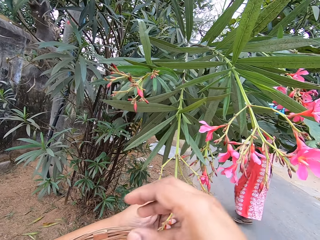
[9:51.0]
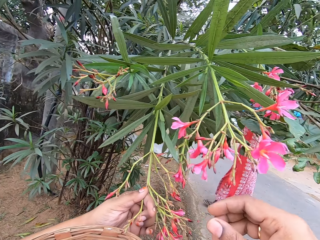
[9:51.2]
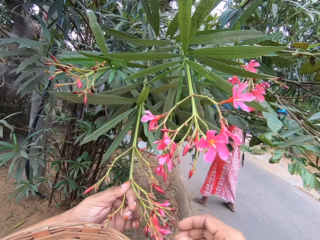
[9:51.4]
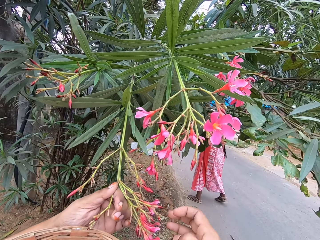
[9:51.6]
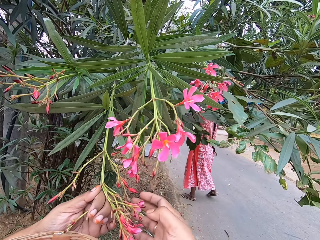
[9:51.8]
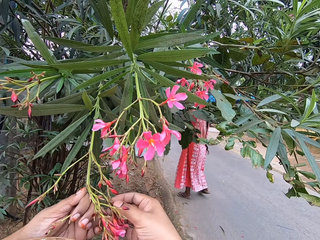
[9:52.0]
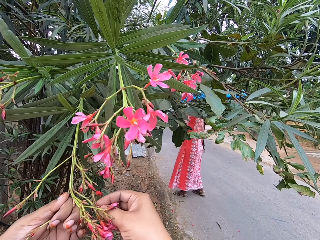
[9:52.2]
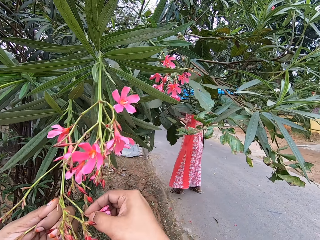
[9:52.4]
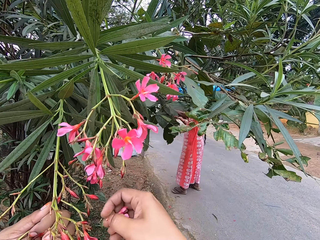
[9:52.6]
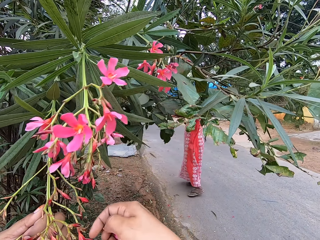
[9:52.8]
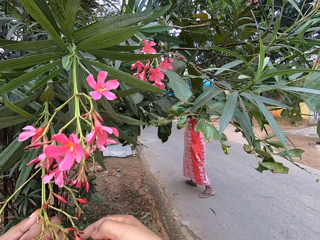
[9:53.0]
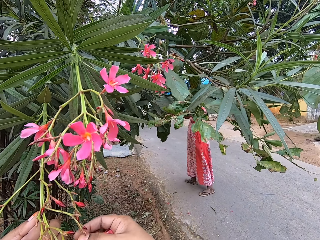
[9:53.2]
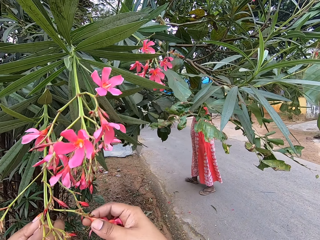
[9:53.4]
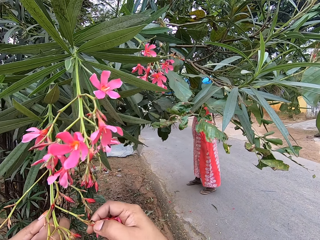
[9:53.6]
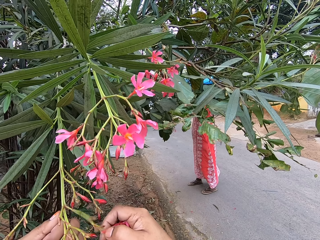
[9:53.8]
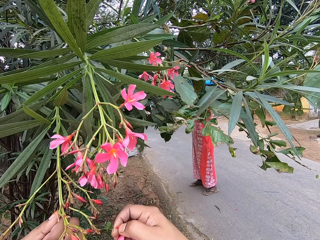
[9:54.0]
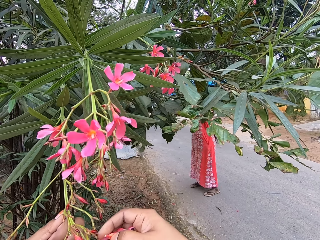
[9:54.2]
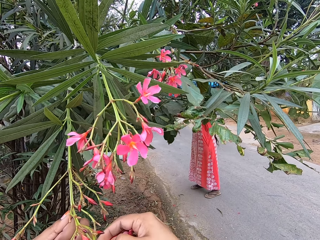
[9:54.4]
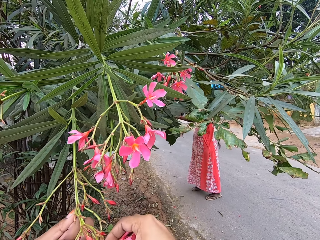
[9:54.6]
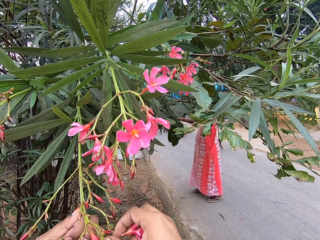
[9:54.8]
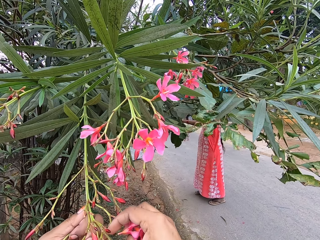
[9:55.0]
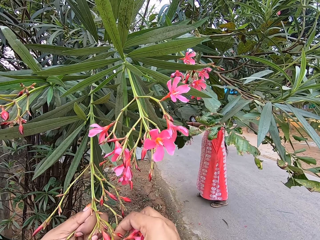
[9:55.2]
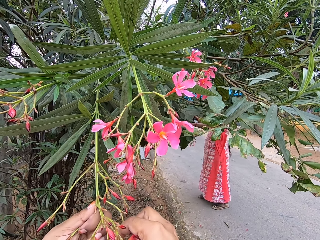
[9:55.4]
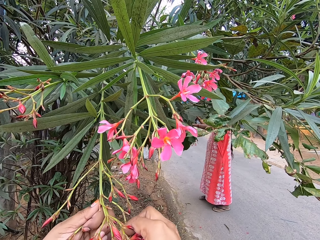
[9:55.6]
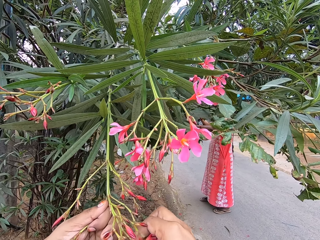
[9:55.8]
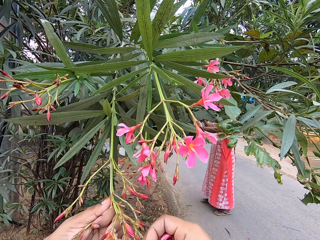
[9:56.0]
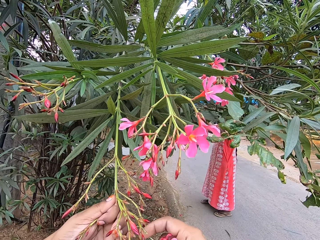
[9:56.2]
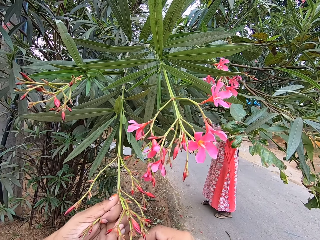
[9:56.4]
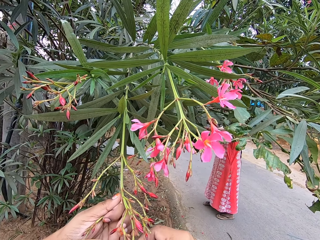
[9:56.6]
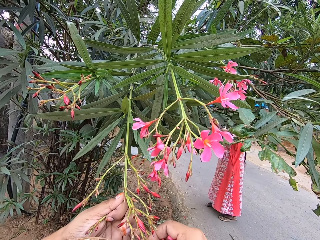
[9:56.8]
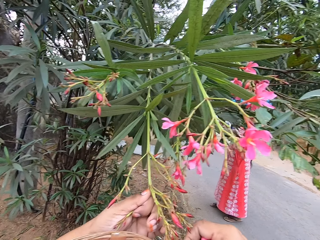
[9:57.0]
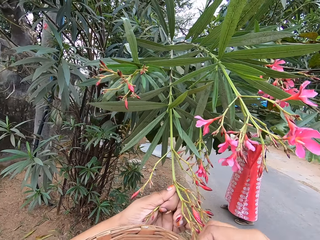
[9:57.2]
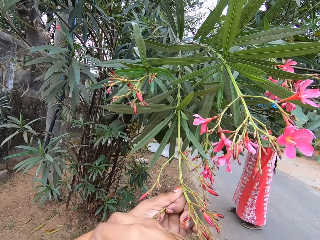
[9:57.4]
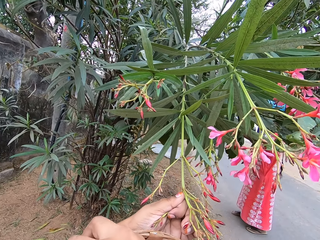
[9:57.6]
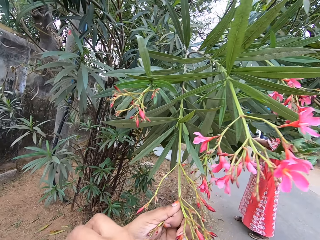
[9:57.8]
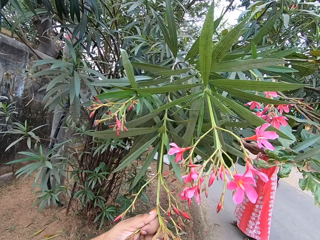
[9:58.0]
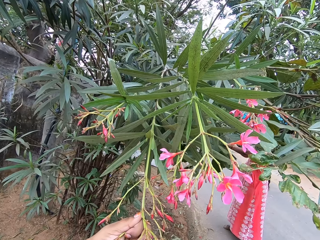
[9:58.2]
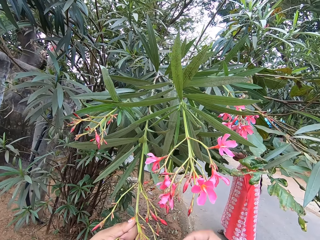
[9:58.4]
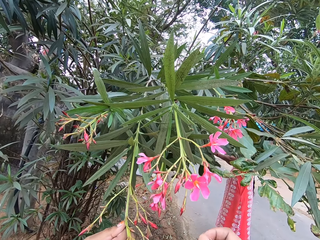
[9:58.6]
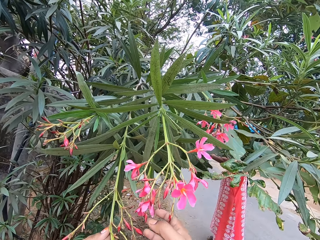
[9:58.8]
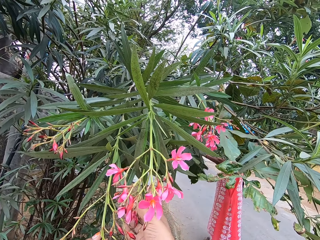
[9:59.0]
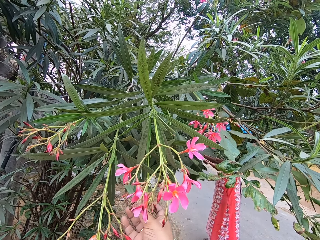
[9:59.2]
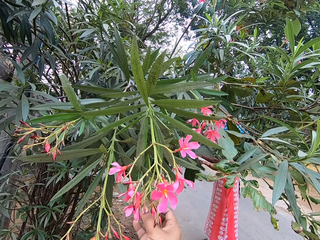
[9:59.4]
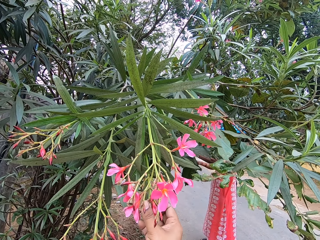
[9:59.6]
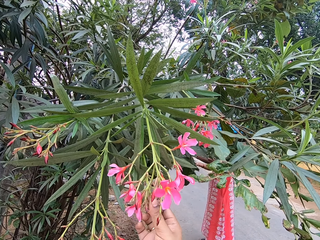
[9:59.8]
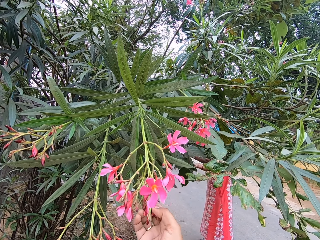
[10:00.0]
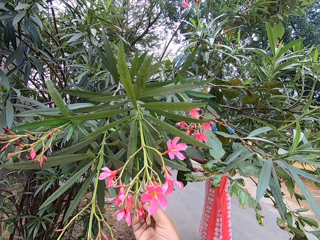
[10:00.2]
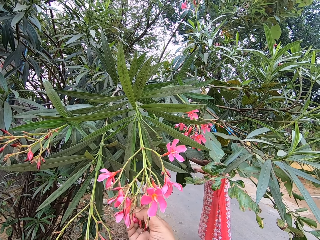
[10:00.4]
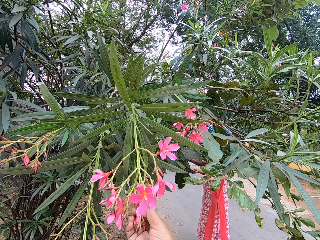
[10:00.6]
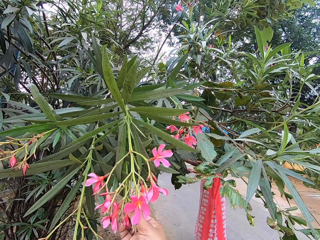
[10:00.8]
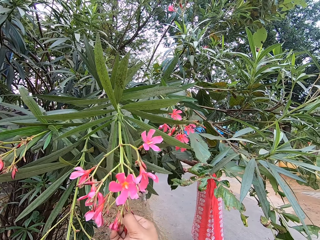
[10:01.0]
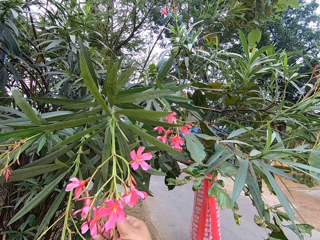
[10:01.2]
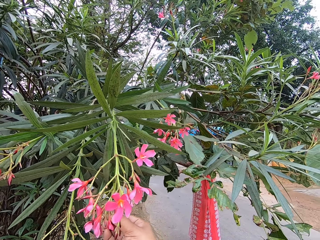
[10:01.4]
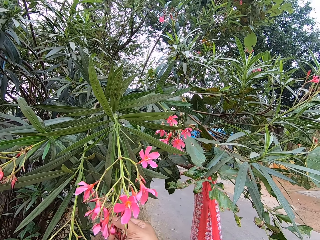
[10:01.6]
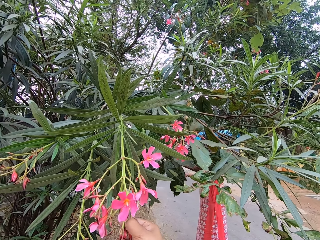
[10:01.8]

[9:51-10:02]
The camera wearer places the flowers in the weaving basket. They hold a branch of a tree and hold the basket of flowers. They hold the basket of flowers, harvest flowers from the tree and hold the branch of the tree. They hold the branch of the tree and pluck flowers on the tree. They place the flowers in the weaving basket. They hold the basket of flowers and hold the branch of the tree. They harvest flowers from the tree.

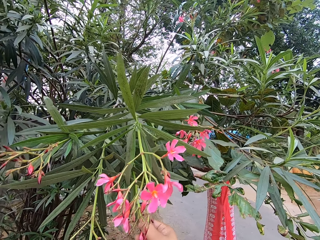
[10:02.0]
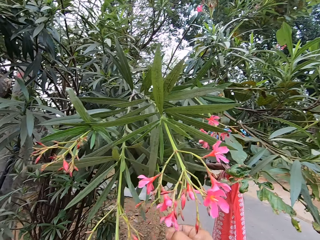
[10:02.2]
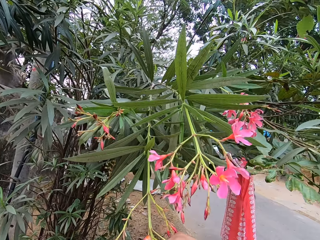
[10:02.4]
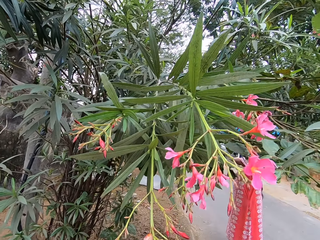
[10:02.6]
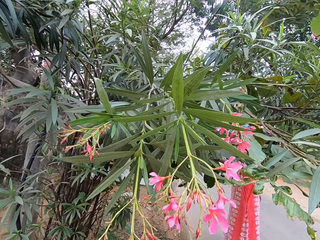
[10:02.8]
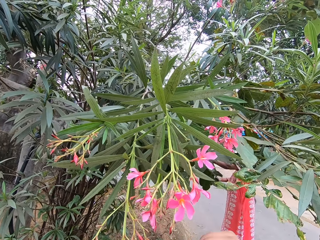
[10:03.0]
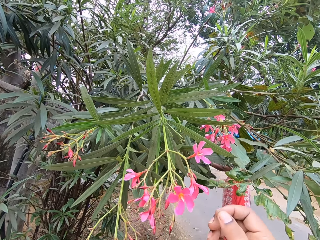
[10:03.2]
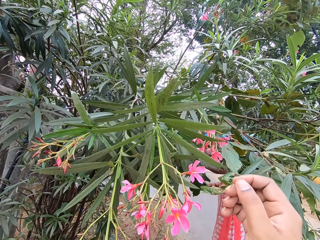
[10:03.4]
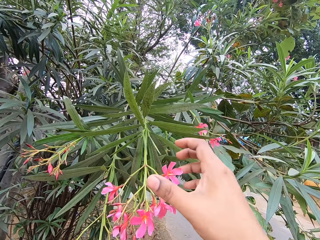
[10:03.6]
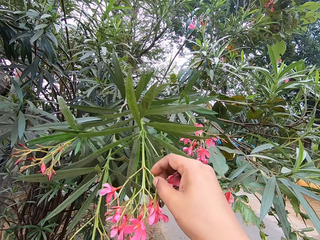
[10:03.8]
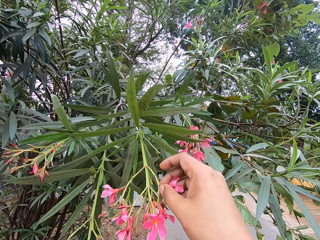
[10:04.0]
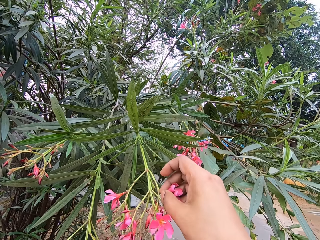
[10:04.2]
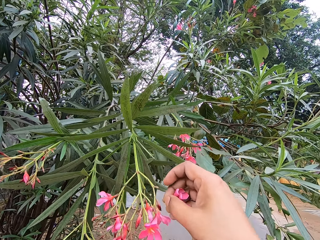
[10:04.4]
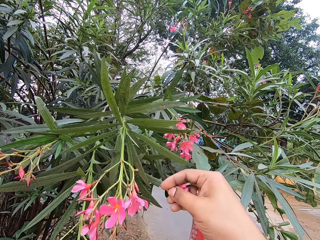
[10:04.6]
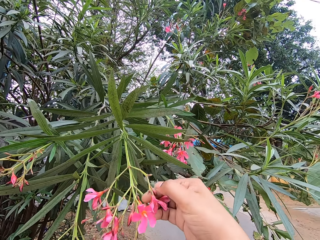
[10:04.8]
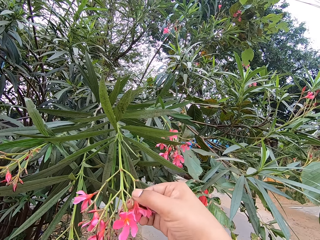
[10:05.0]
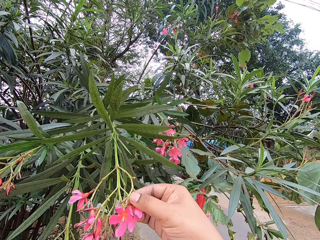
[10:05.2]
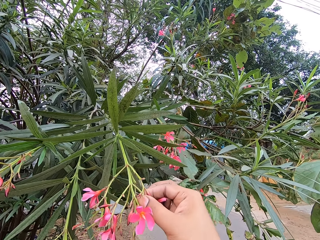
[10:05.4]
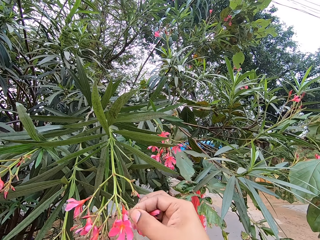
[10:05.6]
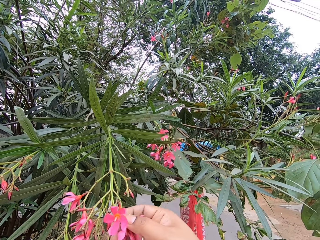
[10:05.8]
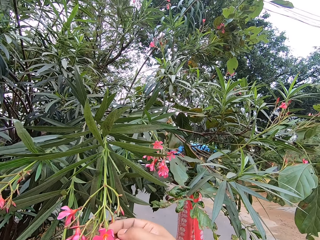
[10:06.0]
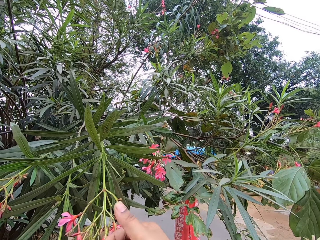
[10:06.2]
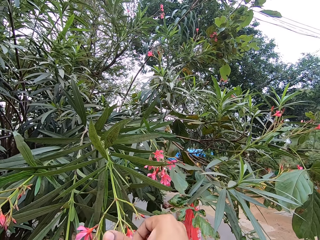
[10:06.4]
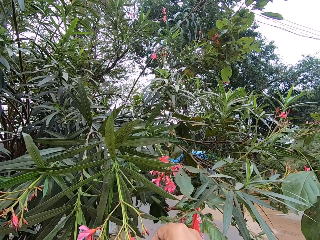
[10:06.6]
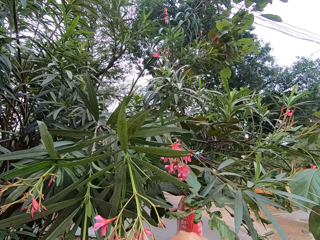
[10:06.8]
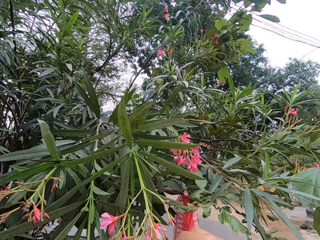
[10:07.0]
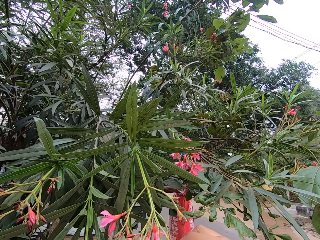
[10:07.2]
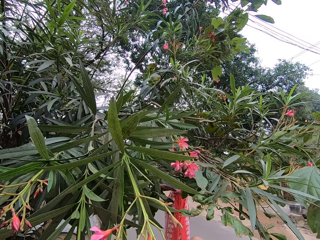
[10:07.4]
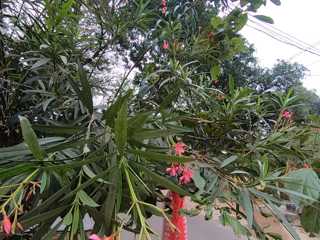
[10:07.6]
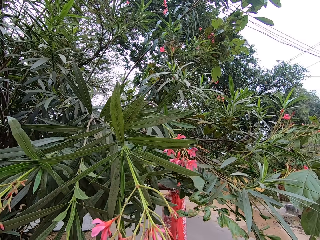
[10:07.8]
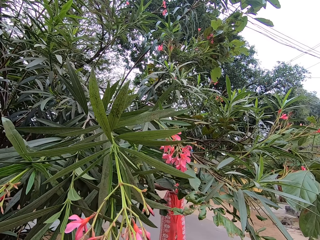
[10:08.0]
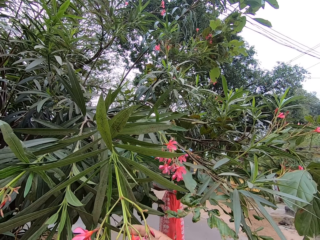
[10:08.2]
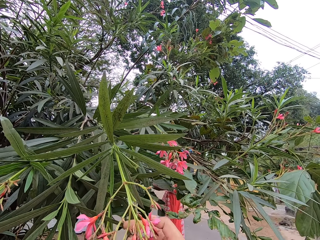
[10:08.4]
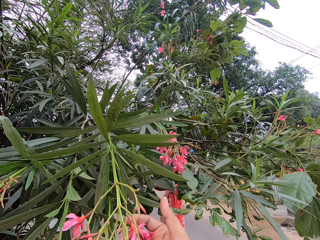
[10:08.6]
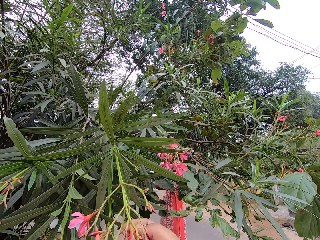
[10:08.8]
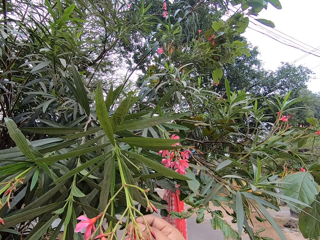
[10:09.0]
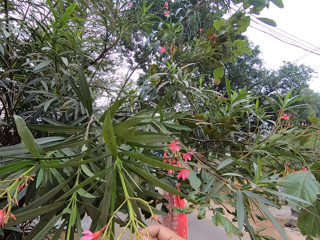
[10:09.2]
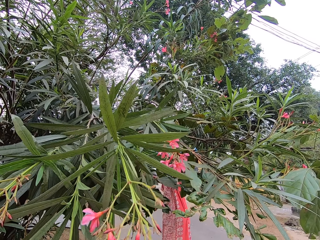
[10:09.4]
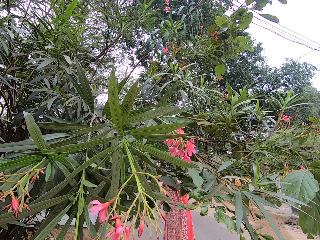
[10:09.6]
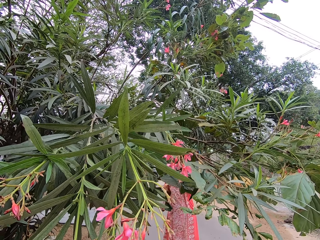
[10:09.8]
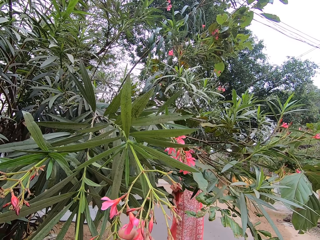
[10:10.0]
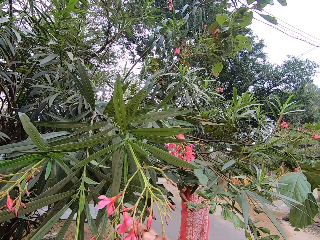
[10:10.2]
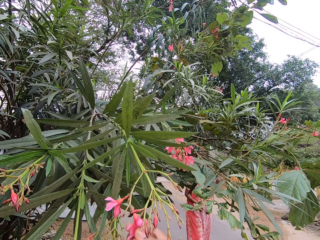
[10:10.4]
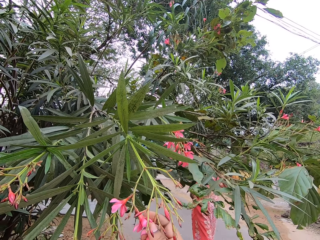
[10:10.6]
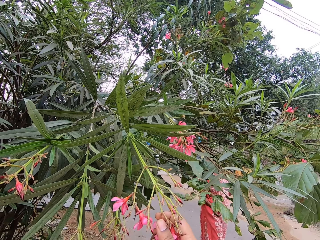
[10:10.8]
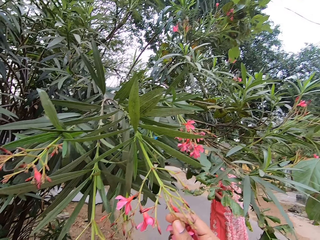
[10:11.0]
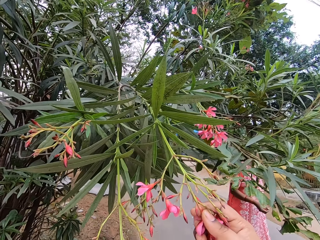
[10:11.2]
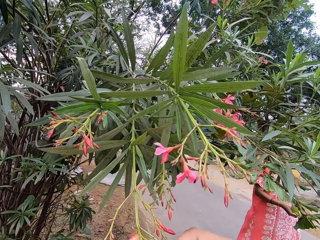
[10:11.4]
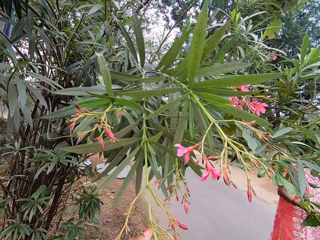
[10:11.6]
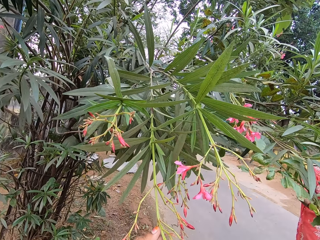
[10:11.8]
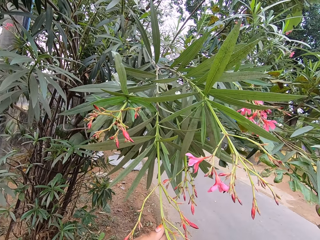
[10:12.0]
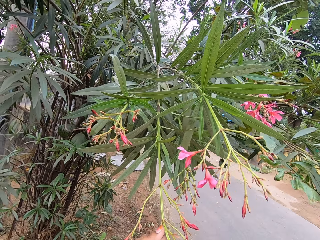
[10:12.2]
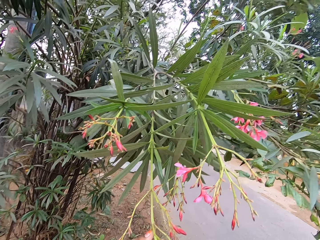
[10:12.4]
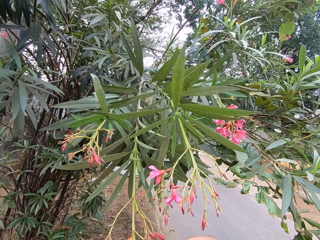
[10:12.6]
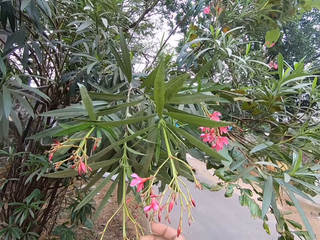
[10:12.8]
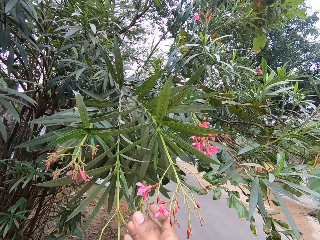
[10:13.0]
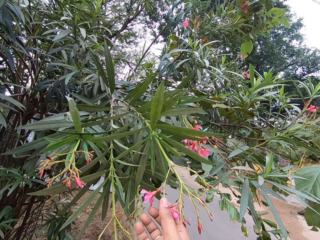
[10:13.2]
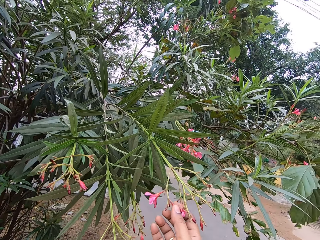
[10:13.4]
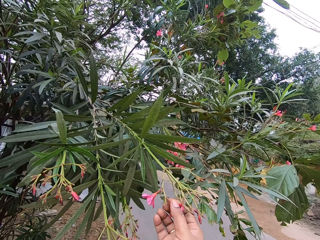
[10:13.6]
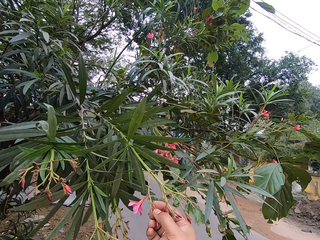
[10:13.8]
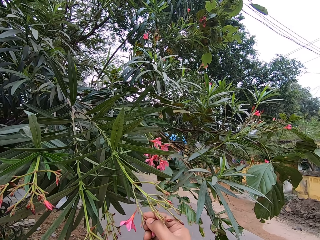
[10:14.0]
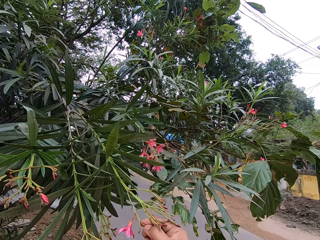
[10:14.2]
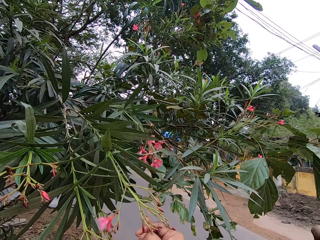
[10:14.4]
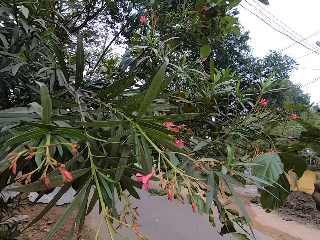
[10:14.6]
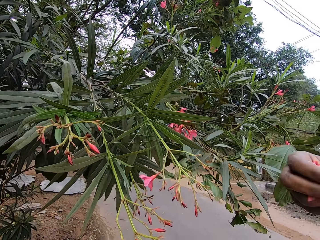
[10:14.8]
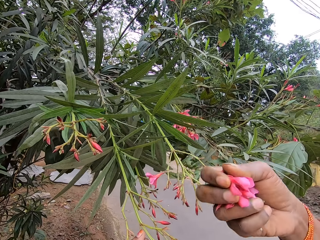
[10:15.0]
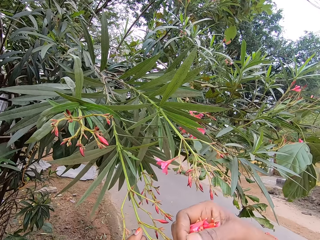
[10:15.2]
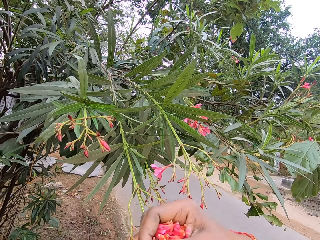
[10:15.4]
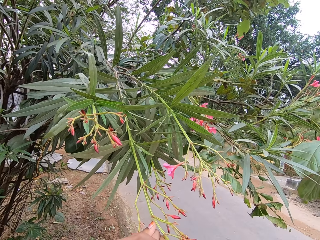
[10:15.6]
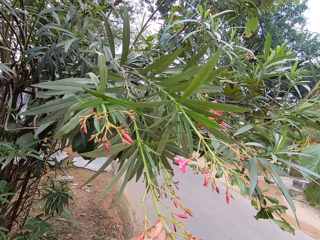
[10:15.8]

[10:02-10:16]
The camera wearer interacts with a lady. They harvest flowers from the tree. They place the flowers in the weaving basket. They harvest flowers from the tree.
